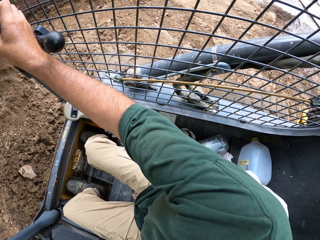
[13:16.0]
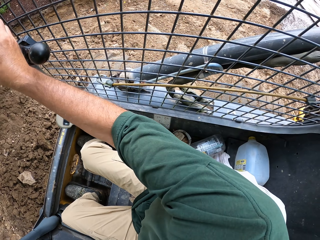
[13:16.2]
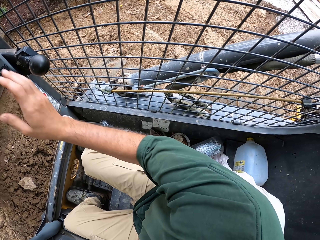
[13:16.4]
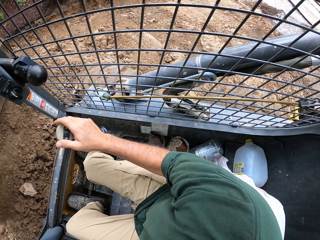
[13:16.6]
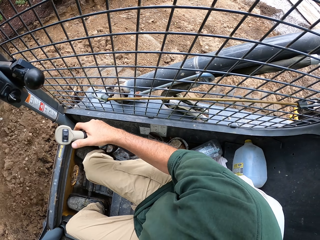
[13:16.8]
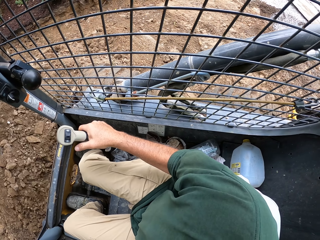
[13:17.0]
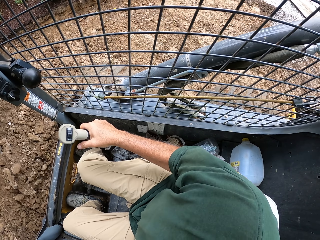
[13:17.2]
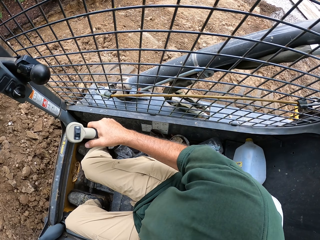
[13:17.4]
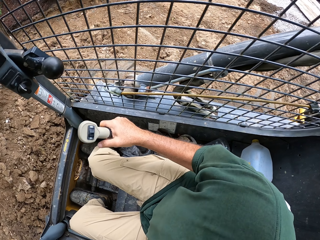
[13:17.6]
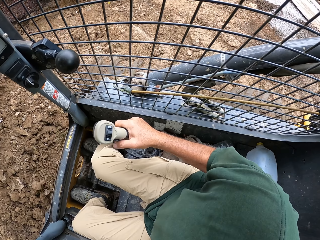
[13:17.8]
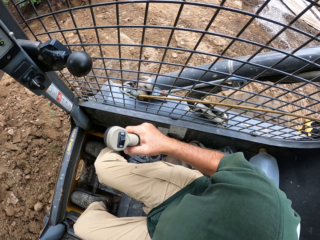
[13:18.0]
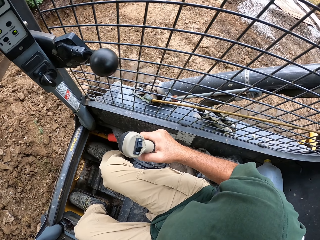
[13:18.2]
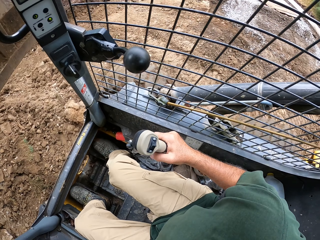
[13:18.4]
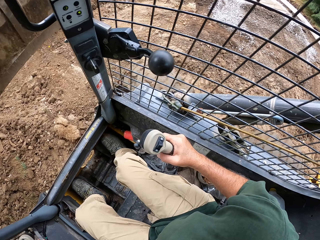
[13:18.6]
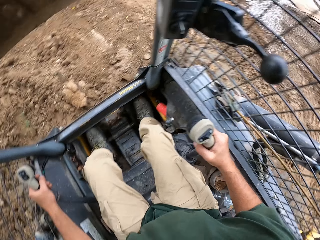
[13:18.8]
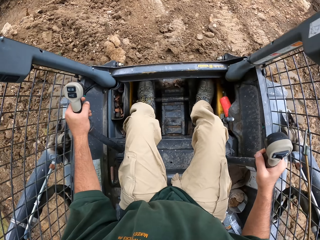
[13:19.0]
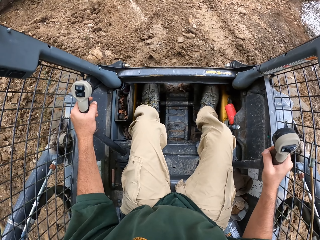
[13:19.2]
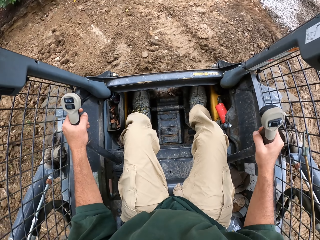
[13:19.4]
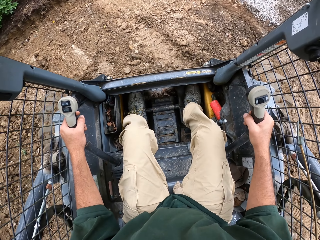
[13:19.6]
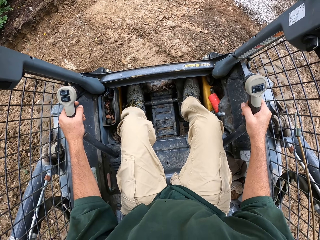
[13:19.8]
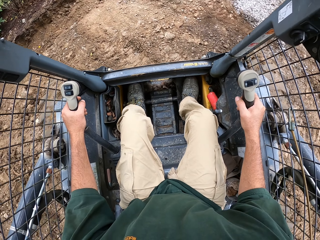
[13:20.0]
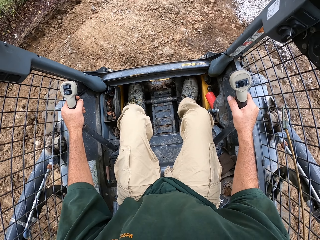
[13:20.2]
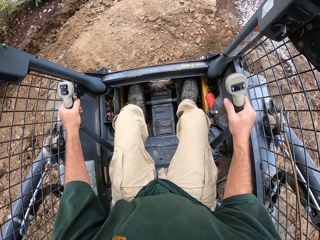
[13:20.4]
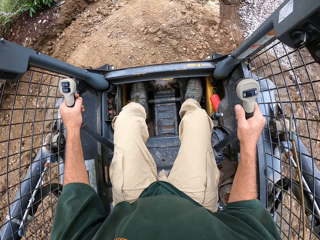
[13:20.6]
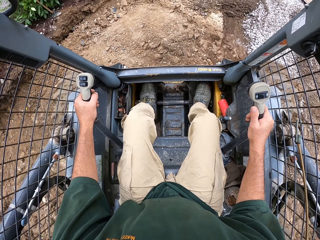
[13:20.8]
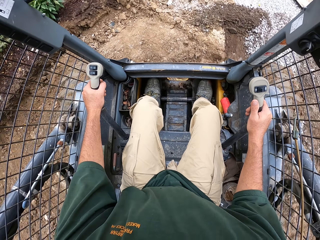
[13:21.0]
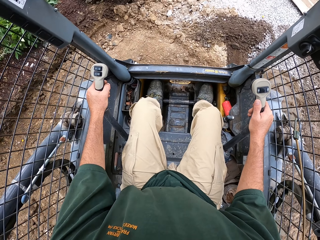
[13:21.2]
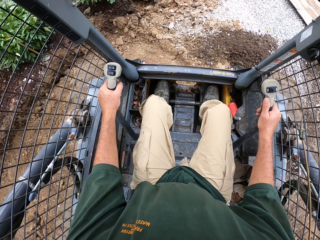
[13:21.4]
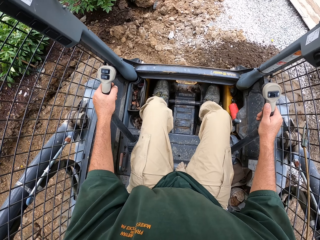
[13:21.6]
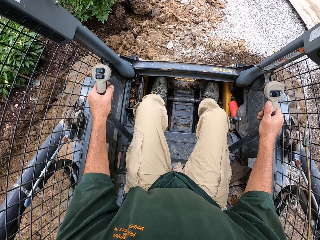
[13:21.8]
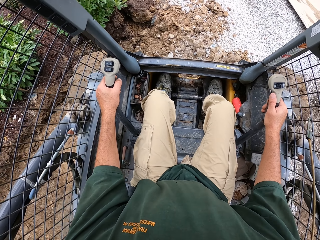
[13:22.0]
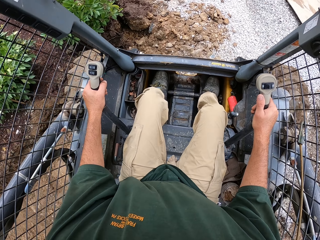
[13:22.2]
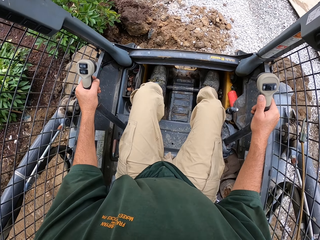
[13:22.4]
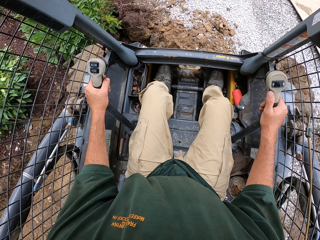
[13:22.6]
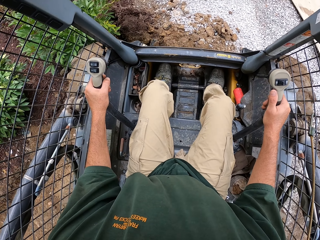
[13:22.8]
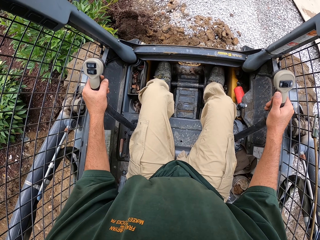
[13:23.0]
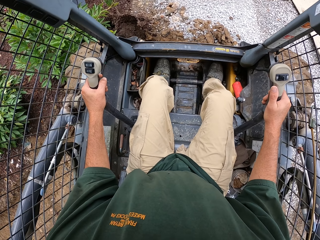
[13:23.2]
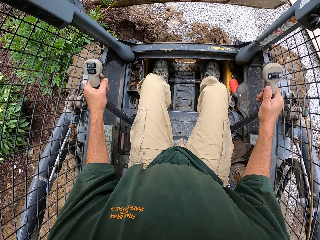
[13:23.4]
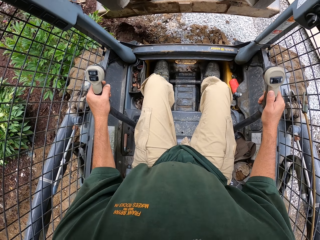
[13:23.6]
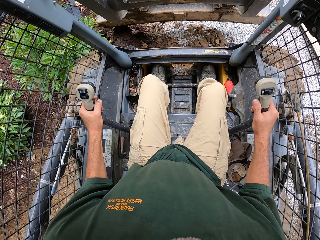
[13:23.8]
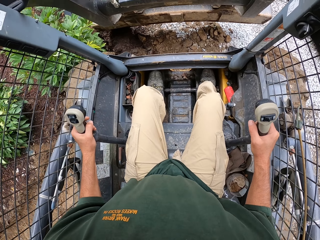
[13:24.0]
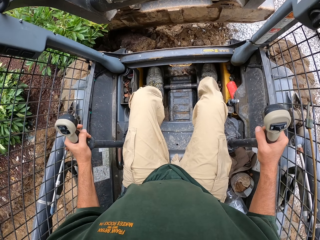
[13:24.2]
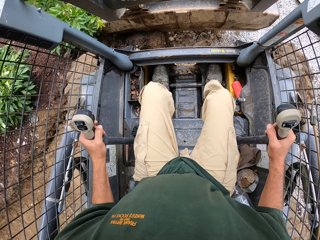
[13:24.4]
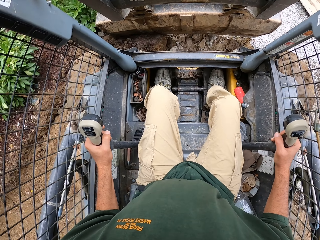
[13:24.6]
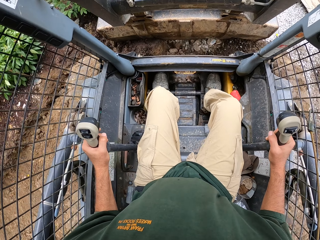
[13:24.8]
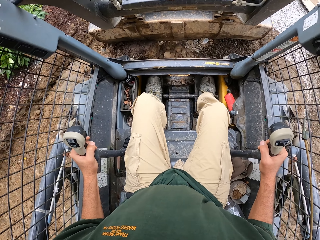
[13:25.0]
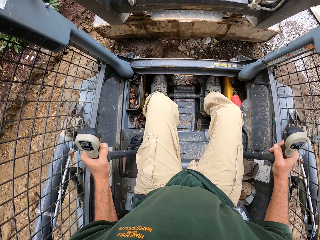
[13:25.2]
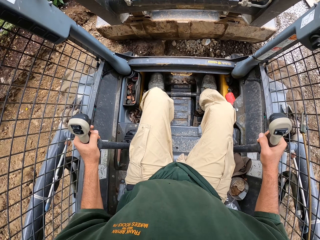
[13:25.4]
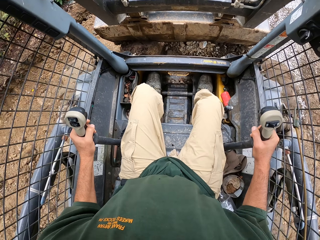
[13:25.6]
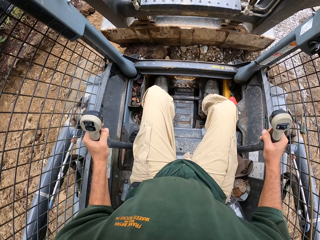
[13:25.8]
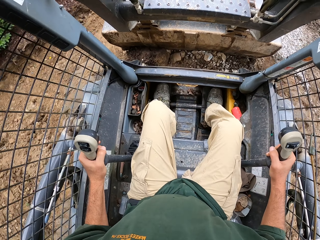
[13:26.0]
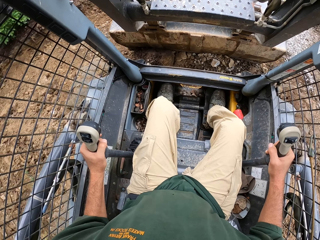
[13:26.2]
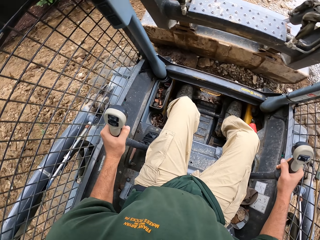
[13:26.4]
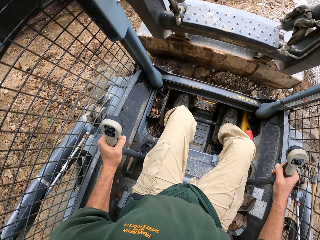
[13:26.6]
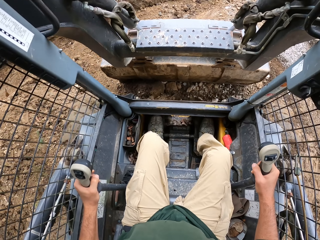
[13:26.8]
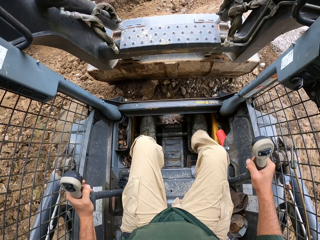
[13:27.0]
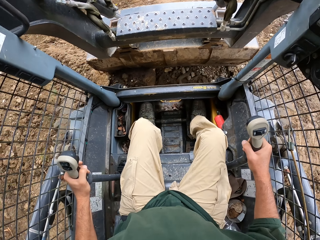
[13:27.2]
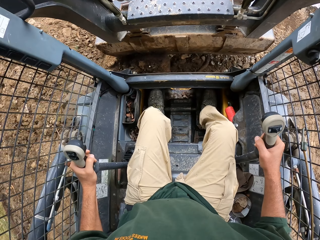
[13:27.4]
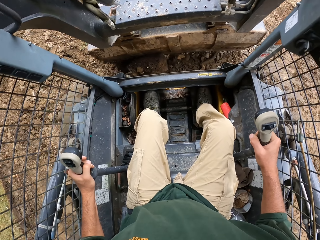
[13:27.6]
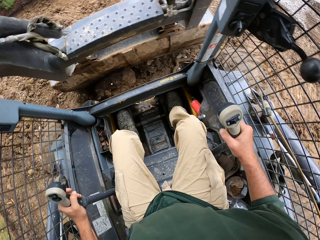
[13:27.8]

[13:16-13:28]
The camera wearer drives the tractor. They move the sand.

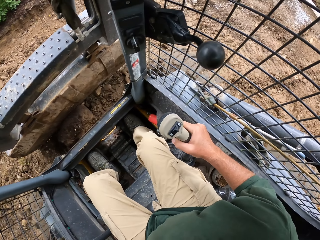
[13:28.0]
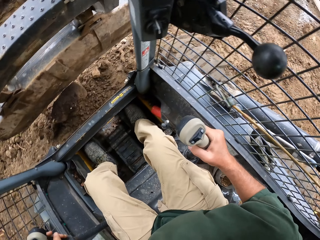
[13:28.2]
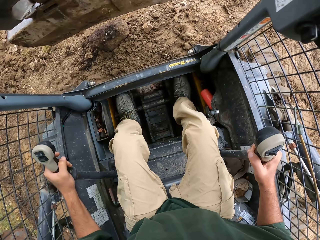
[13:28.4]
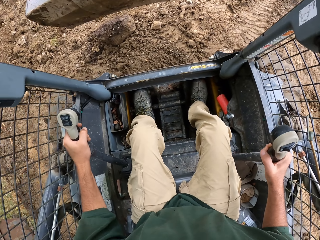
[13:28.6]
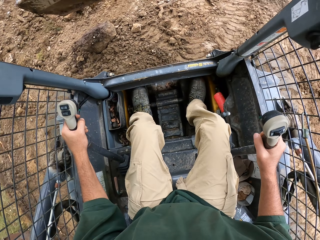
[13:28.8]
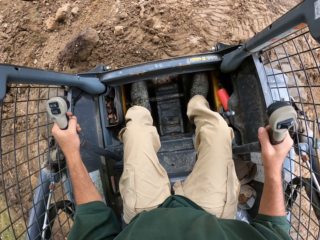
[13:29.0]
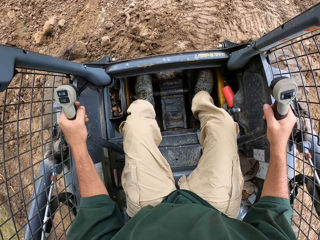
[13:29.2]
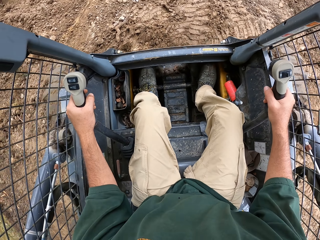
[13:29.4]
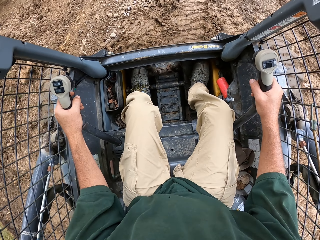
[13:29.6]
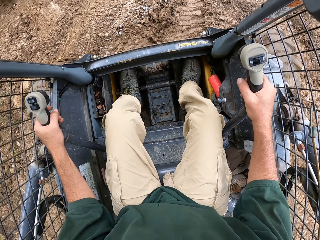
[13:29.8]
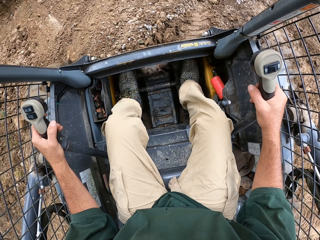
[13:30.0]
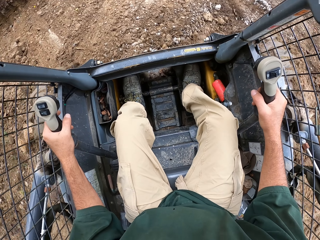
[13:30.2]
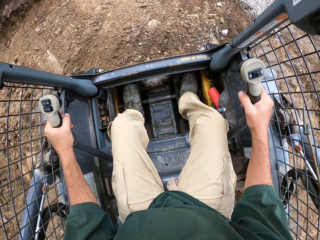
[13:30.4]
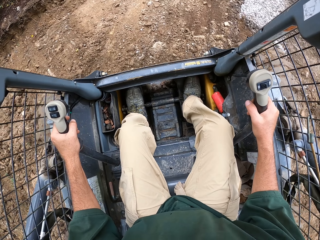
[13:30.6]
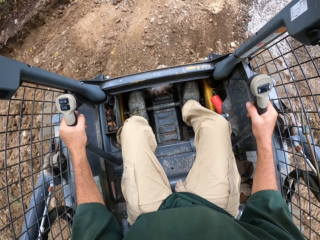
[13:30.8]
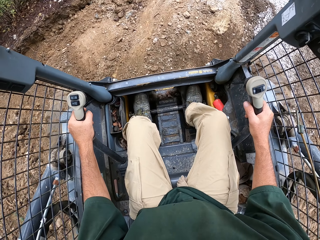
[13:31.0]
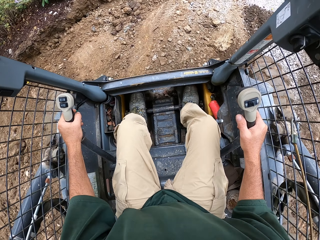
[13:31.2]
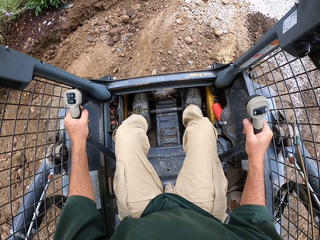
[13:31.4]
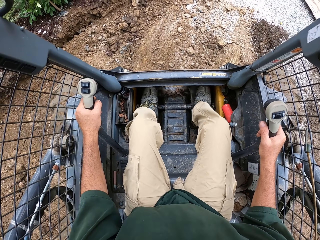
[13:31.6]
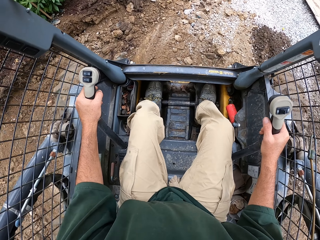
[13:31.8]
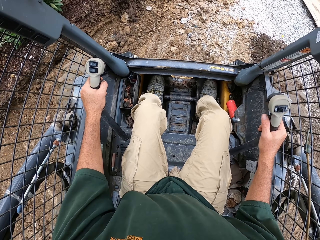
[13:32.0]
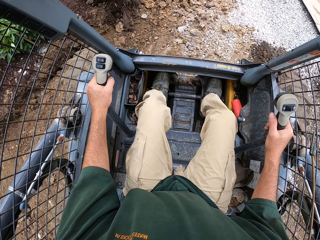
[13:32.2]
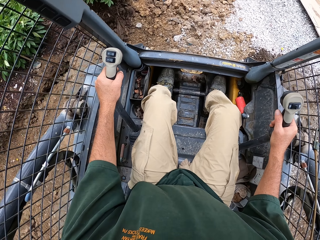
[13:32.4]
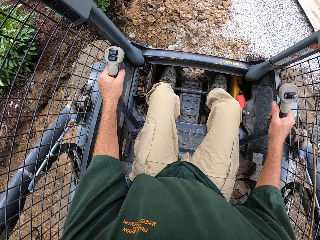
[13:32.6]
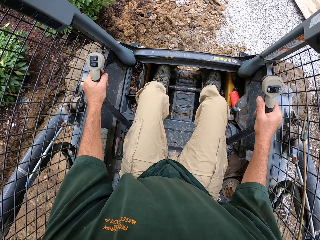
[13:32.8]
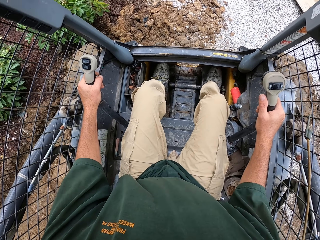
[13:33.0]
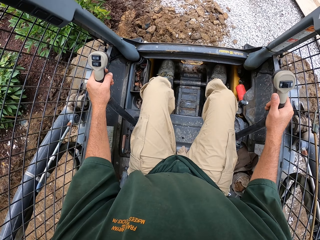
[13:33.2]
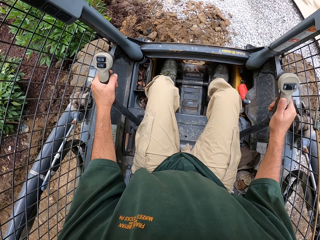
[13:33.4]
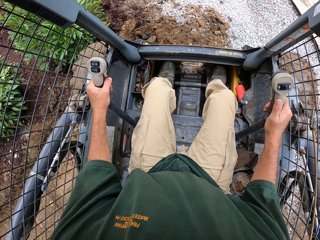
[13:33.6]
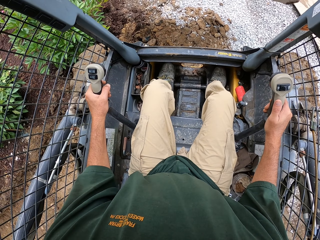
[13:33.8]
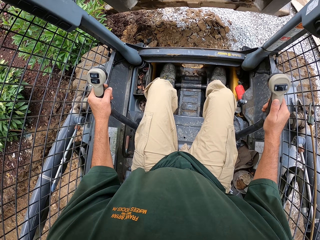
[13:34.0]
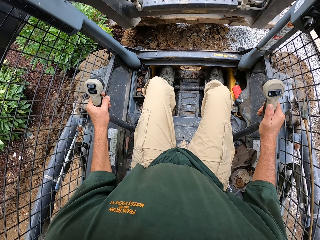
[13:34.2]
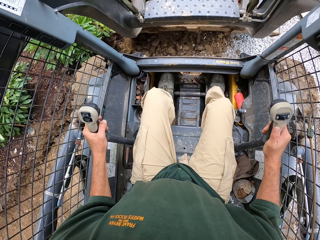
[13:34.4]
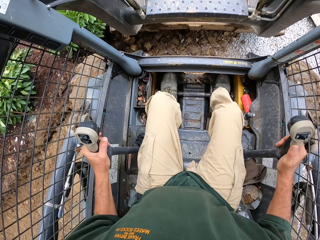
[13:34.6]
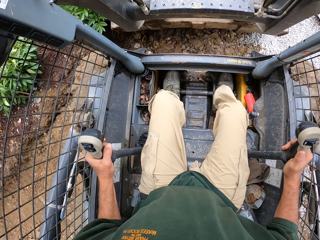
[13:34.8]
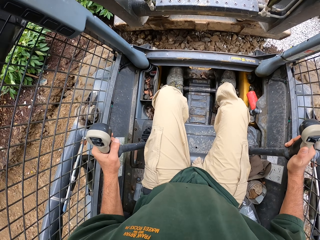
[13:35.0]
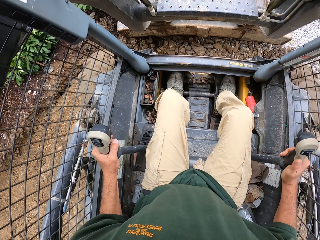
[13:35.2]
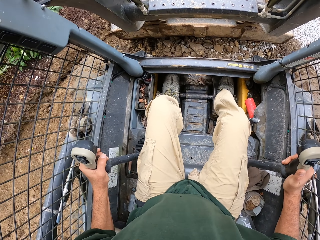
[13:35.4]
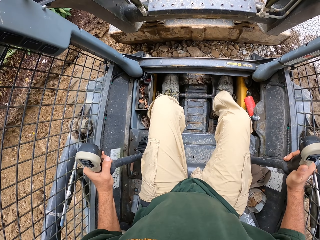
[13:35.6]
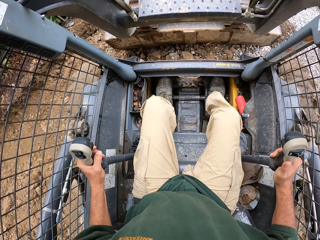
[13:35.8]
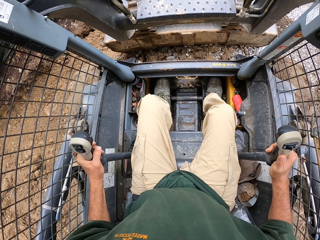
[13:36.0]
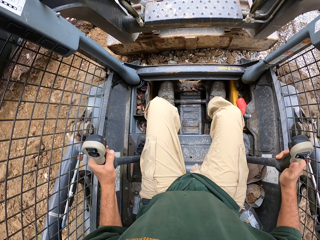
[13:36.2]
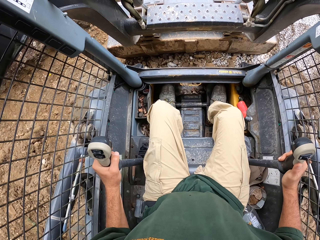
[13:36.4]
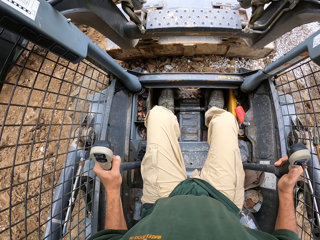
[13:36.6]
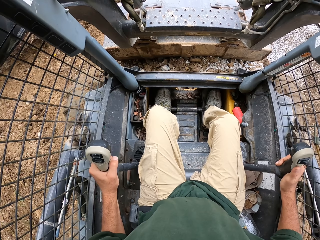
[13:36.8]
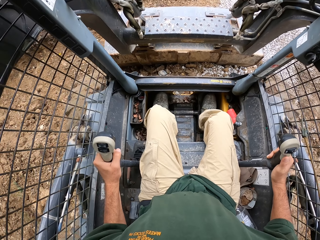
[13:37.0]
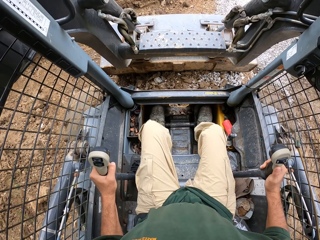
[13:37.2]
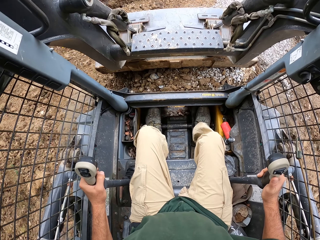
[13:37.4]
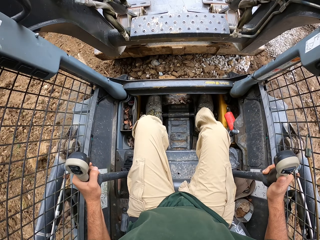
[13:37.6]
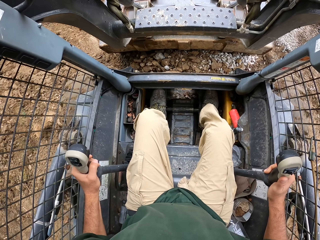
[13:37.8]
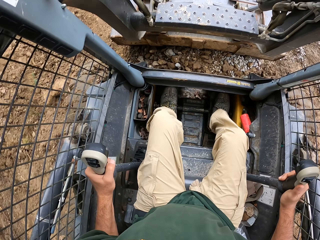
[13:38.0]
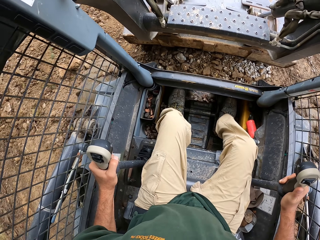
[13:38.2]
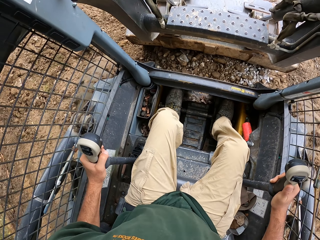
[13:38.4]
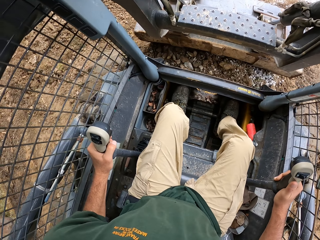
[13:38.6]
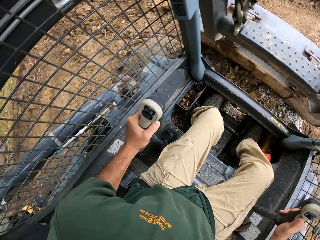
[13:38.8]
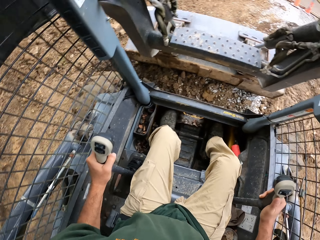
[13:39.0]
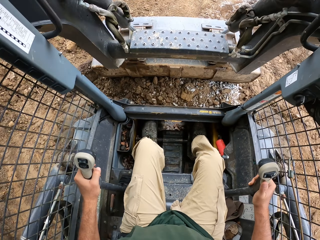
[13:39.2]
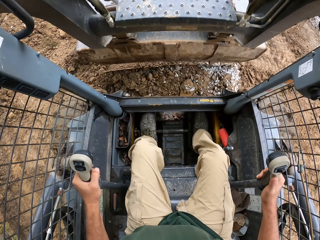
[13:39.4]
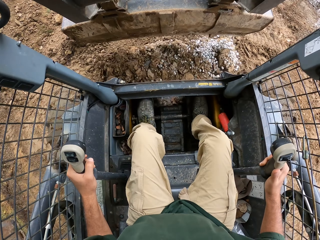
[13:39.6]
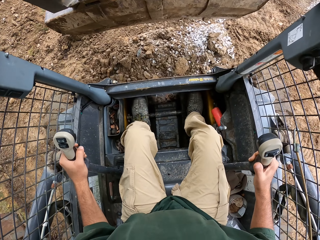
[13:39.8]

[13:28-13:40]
The camera wearer drives the tractor. They move the sand.
